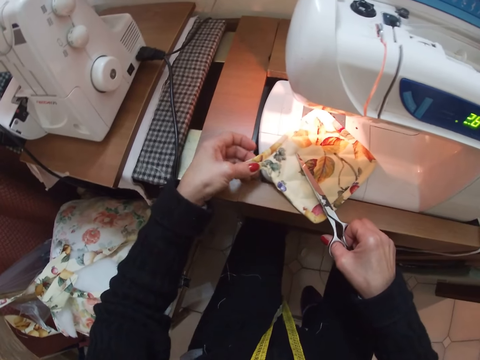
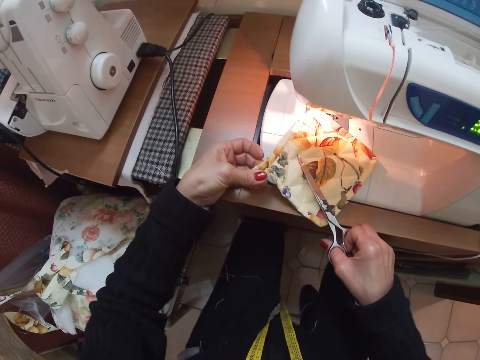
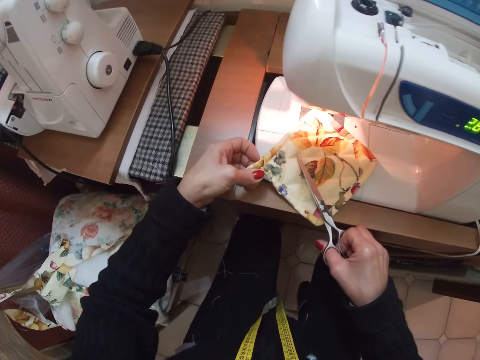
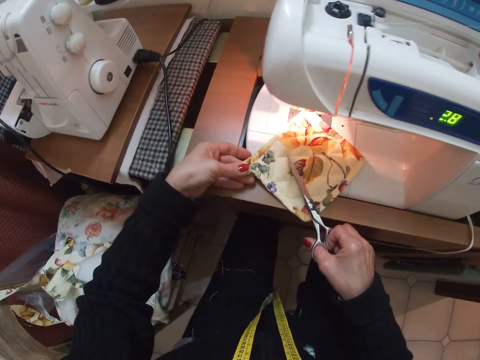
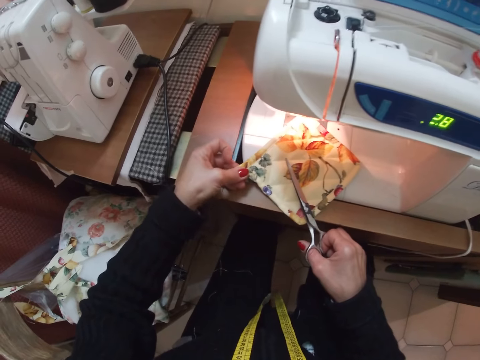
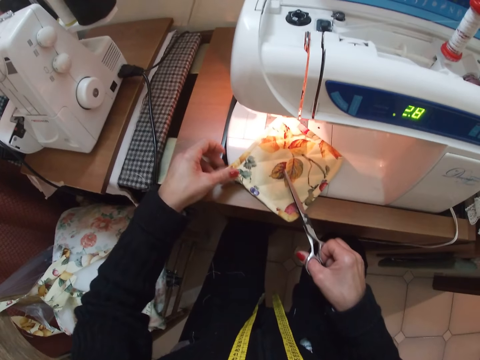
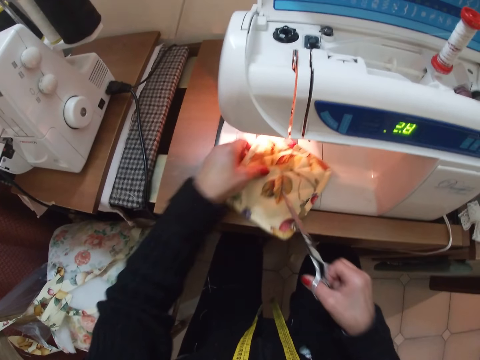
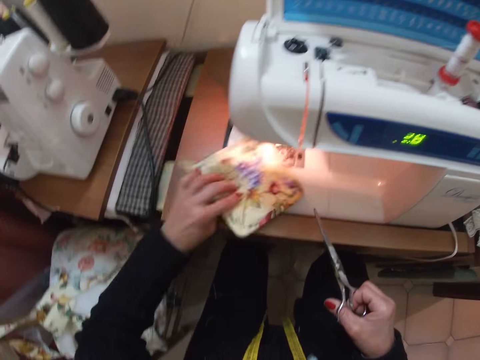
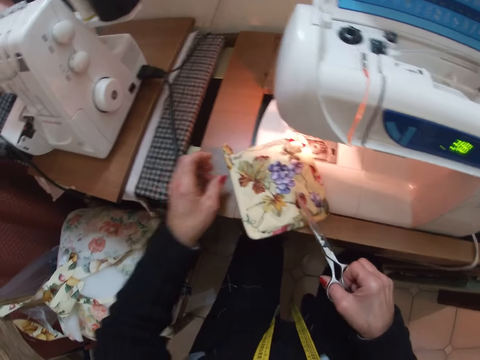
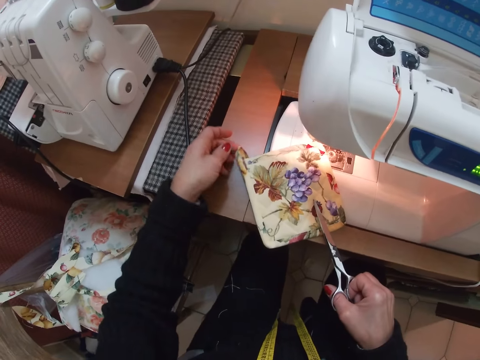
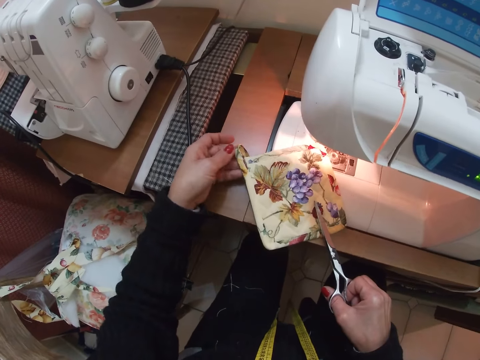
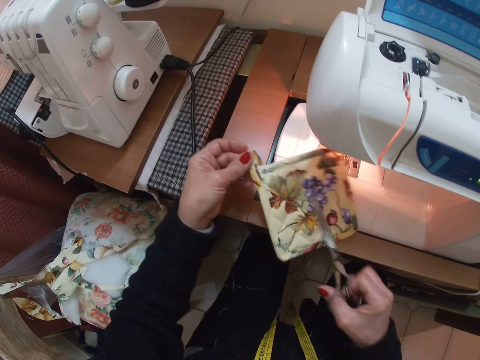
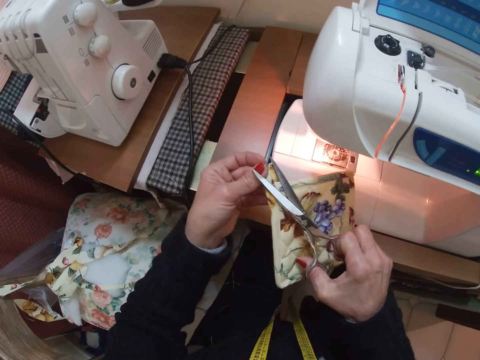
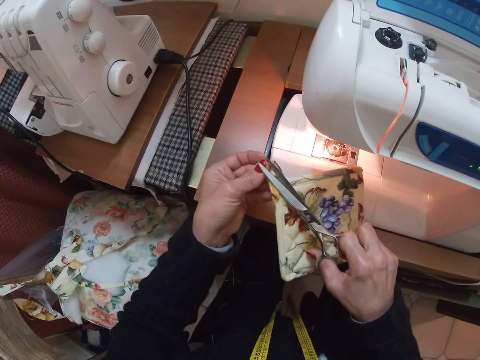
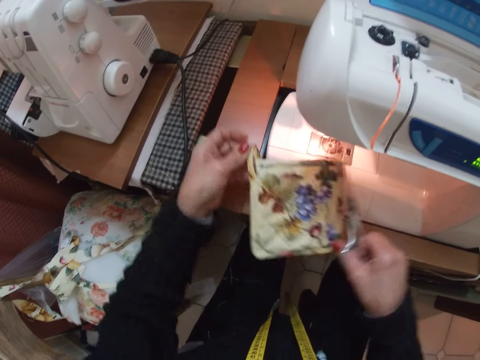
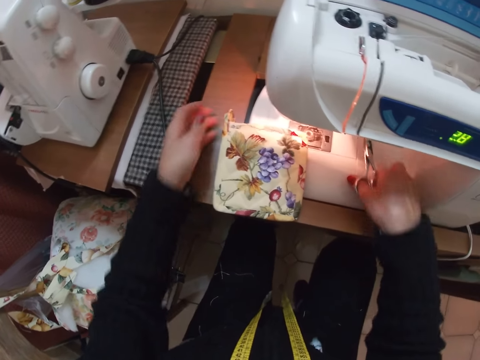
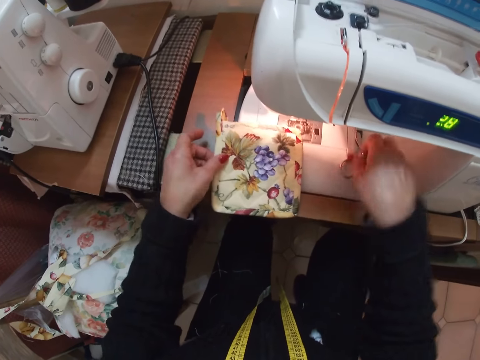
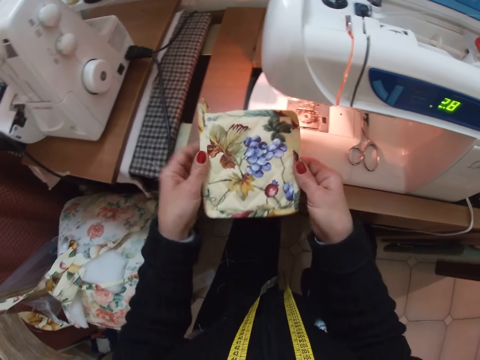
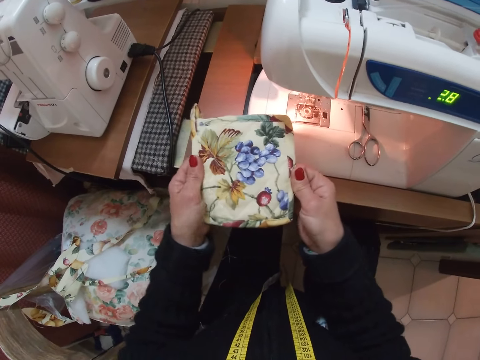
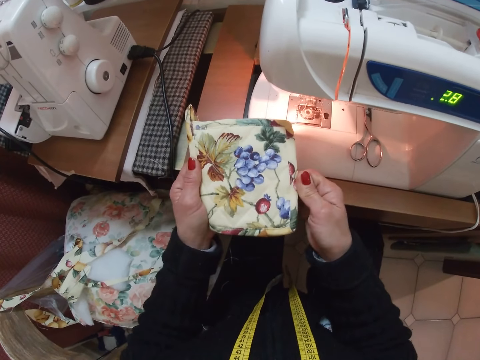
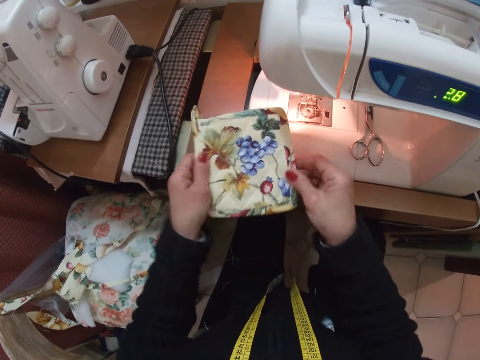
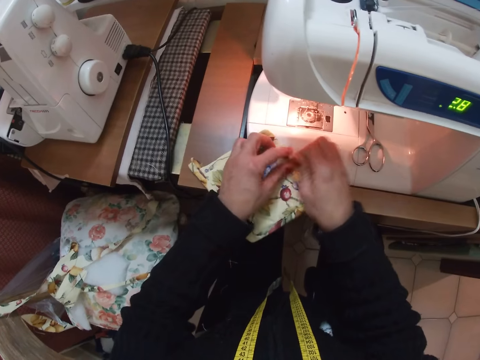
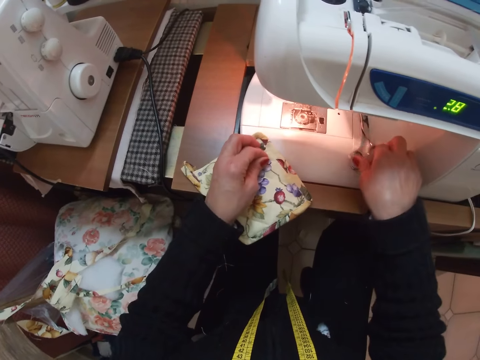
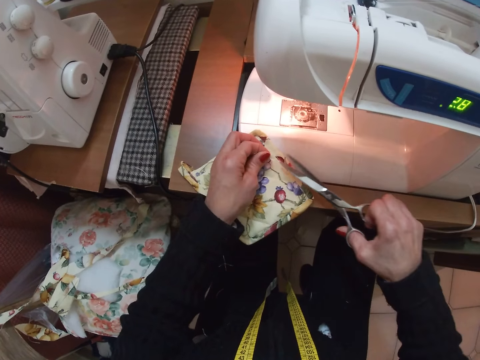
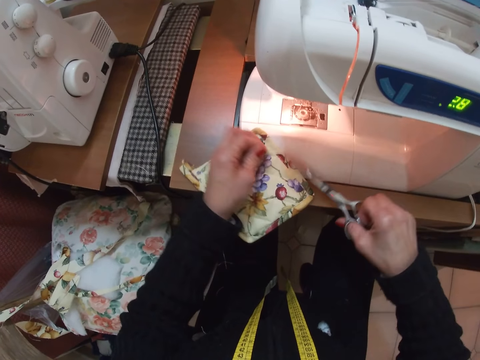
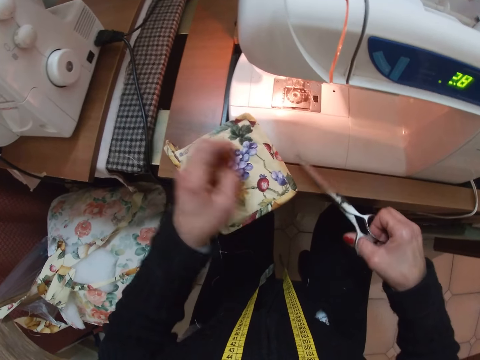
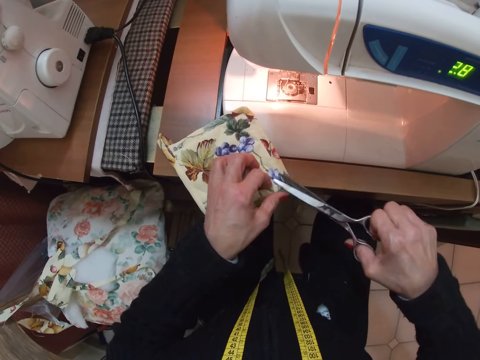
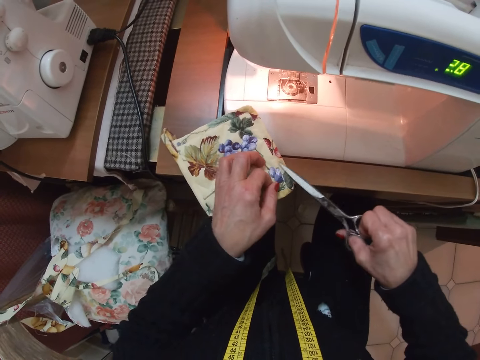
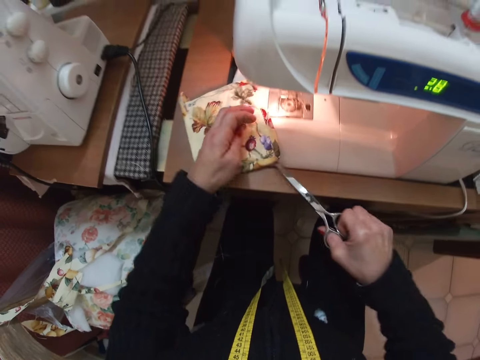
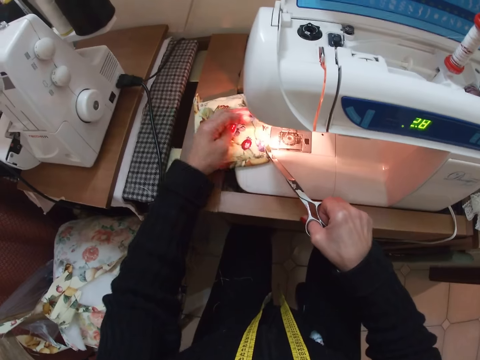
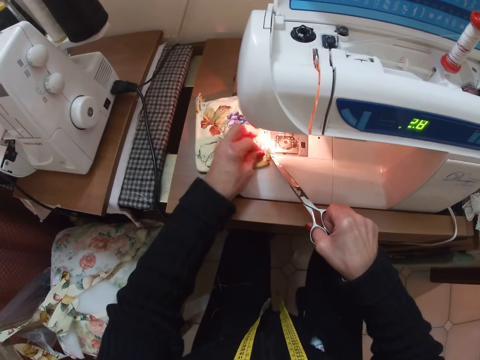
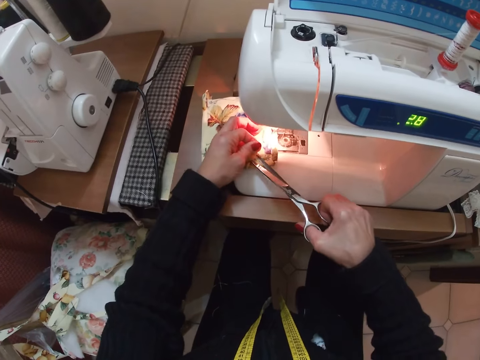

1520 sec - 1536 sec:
The camera wearer trims the cloth with the scissors. She looks at the piece of cloth. She flips the cloth with her left hand. She cuts the thread on the piece of cloth with the scissors. She places the scissors on the sewing machine. She stretches the cloth with her hands. She pulls the thread from the piece of cloth. She picks the pair of scissors from the sewing machine. She cuts the thread on the piece of cloth with the scissors.

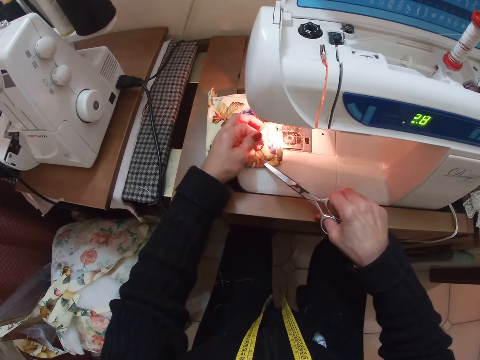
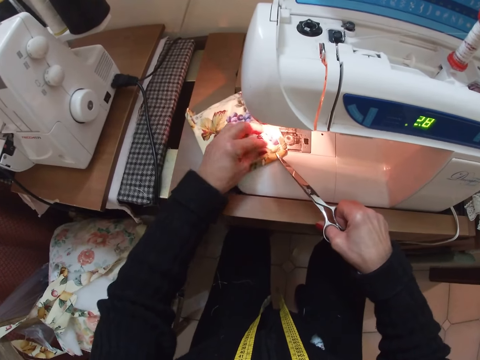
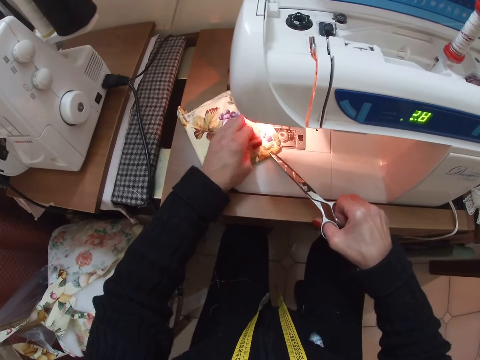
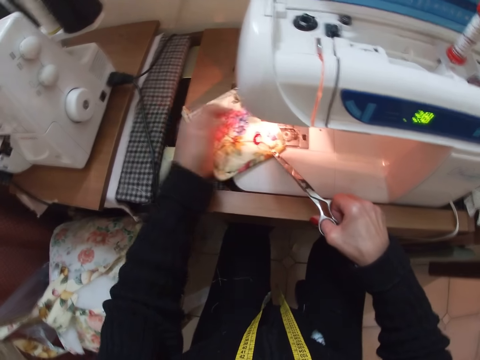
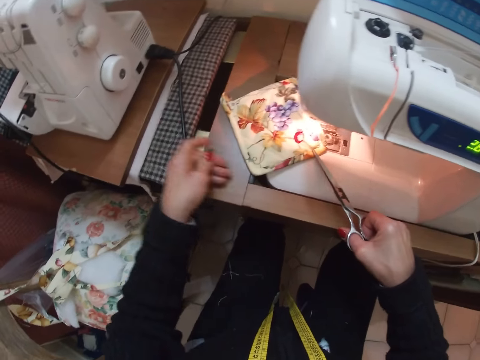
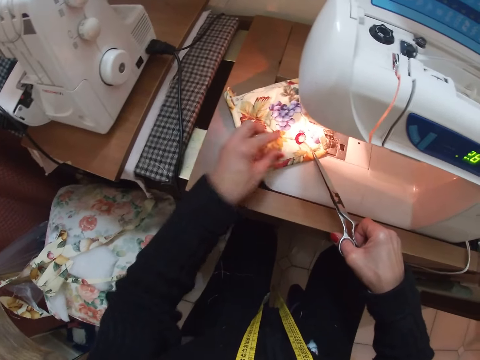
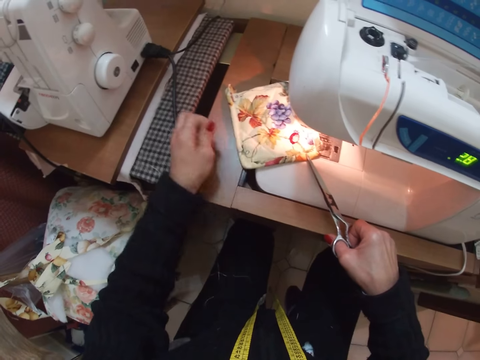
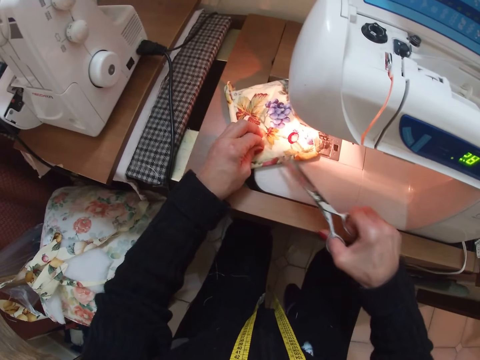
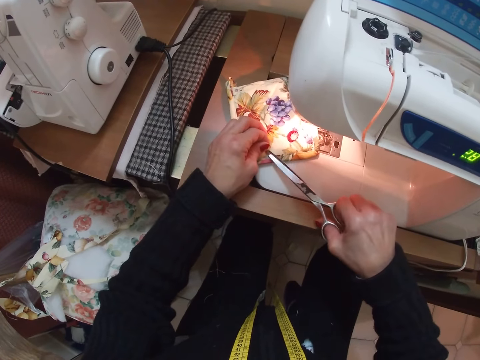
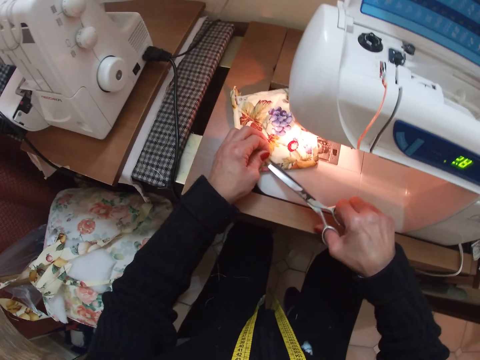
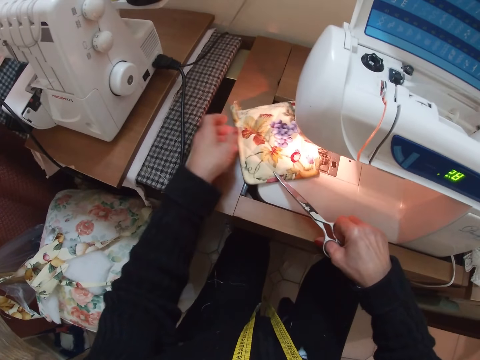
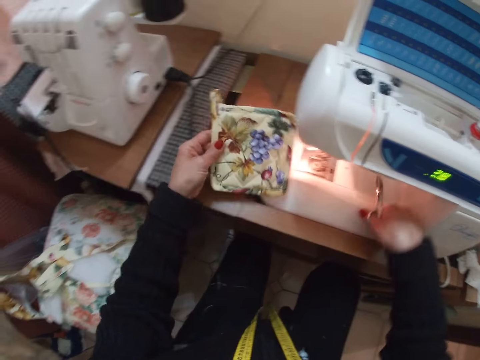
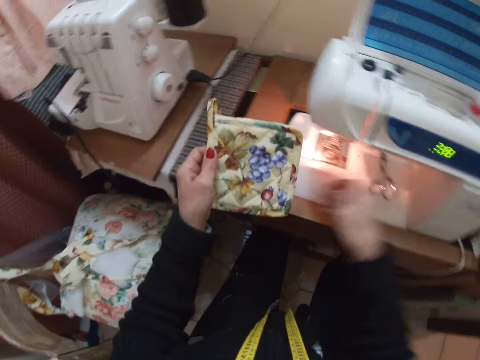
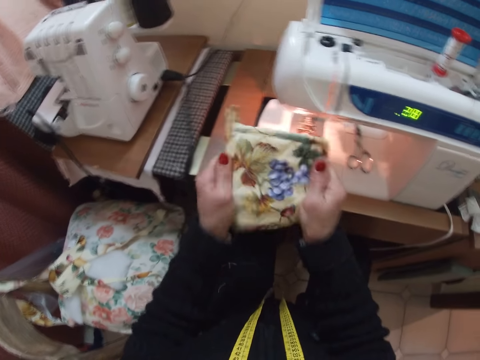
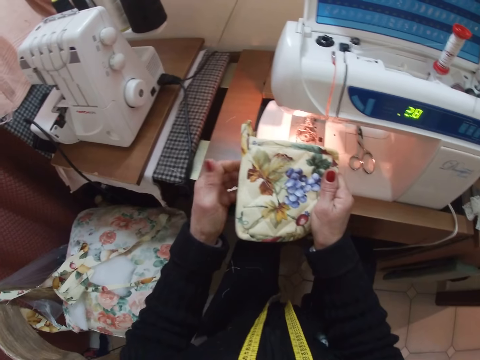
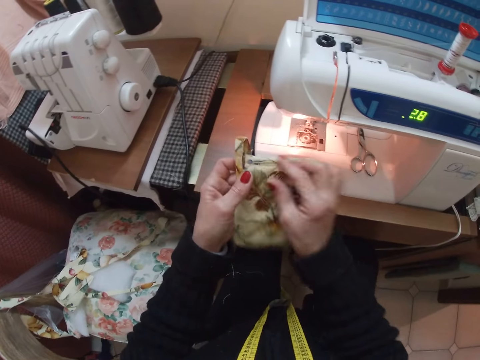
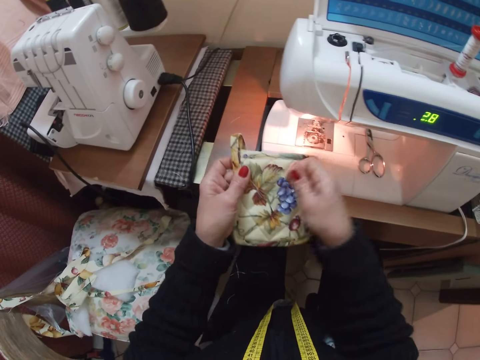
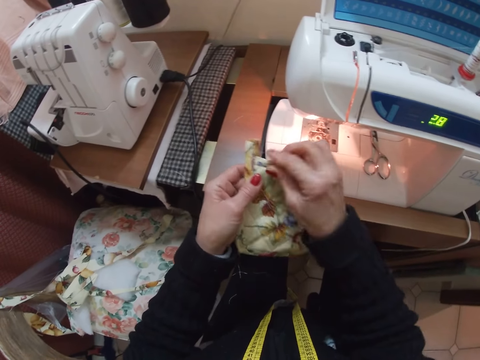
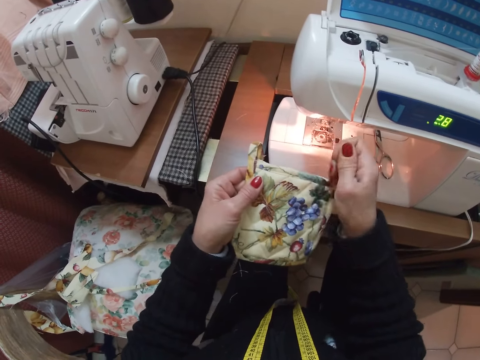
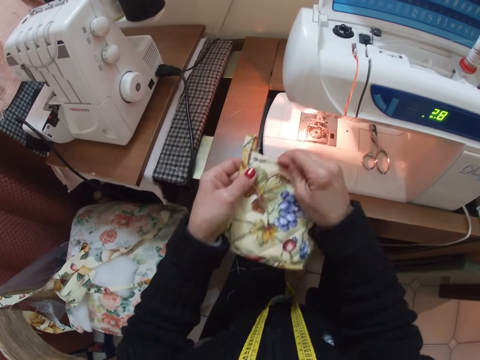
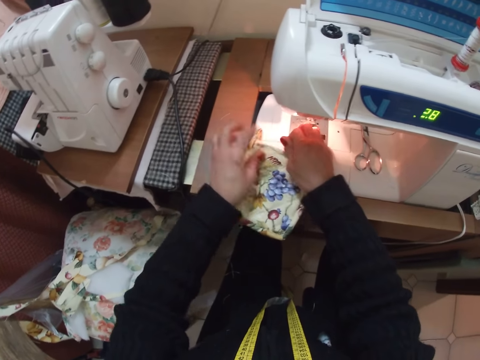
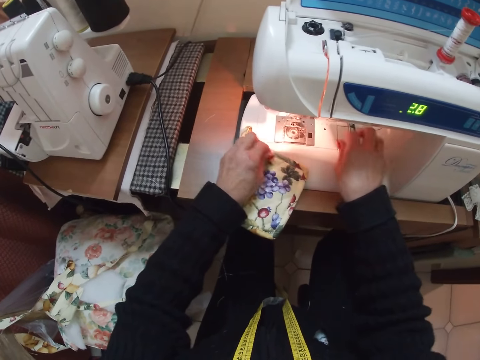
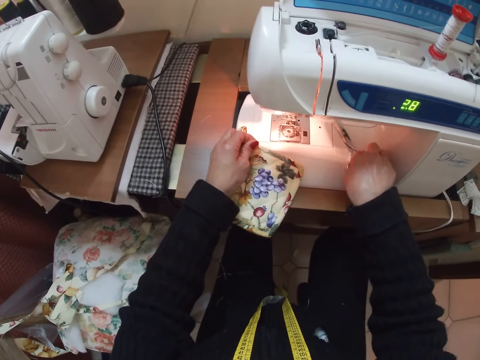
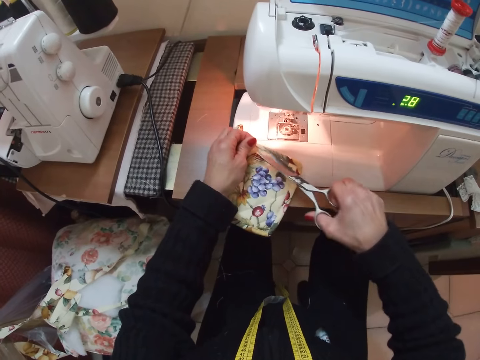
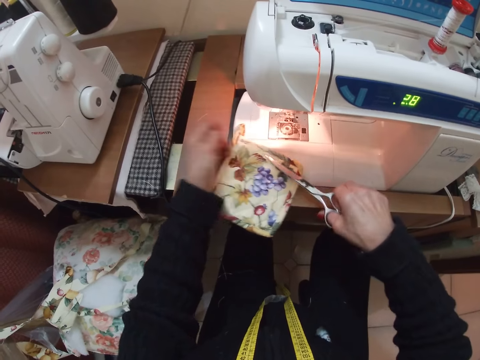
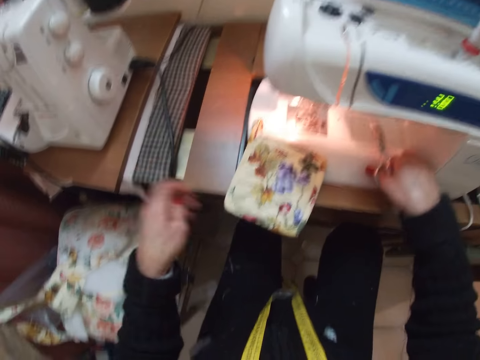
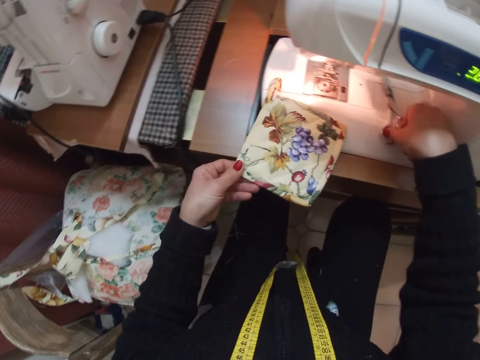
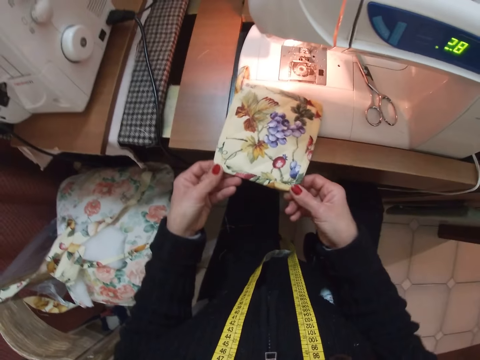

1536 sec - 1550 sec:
The camera wearer picks the piece of cloth from the sewing machine. She puts the scissors on the sewing machine. She stretches the cloth with her hands. She pulls the thread from the piece of cloth. She picks the pair of scissors from the sewing machine. She cuts the thread on the piece of cloth with the scissors. She puts the scissors on the sewing machine.
